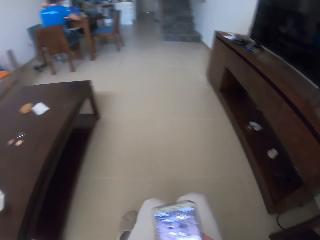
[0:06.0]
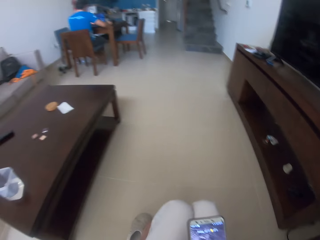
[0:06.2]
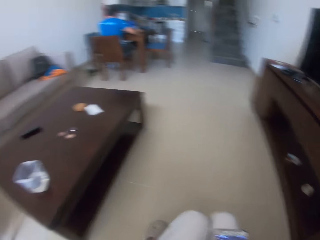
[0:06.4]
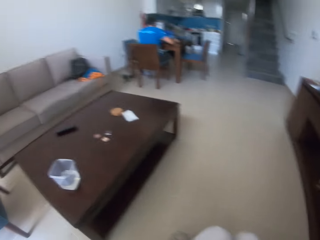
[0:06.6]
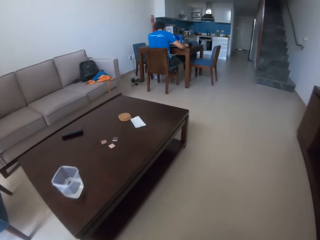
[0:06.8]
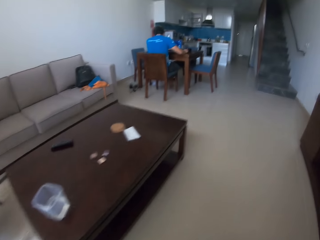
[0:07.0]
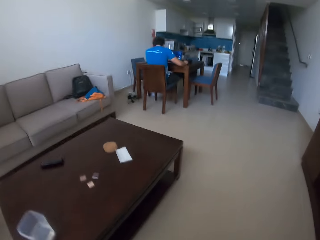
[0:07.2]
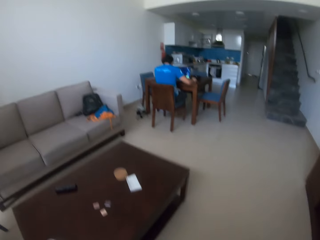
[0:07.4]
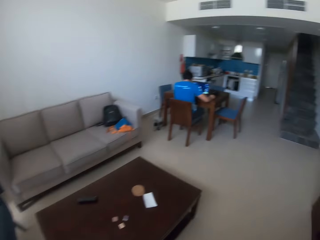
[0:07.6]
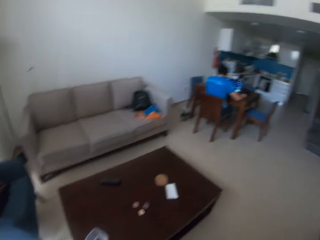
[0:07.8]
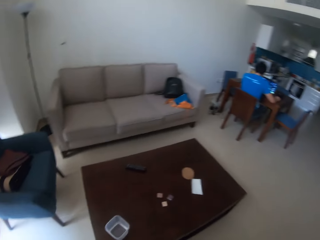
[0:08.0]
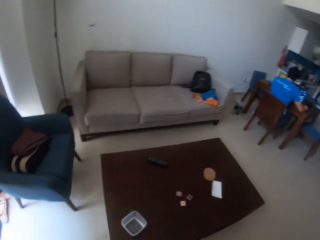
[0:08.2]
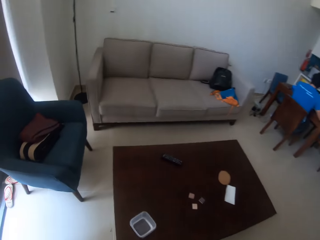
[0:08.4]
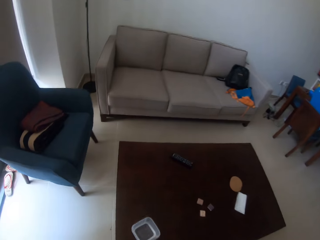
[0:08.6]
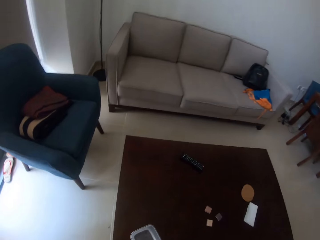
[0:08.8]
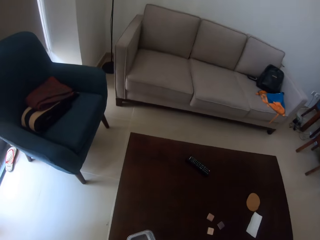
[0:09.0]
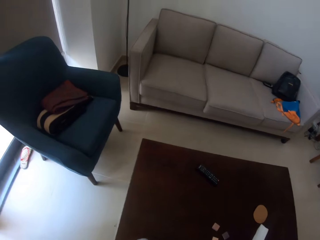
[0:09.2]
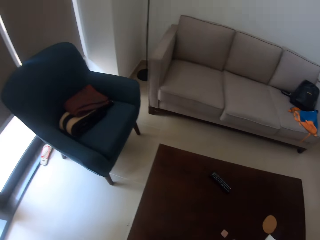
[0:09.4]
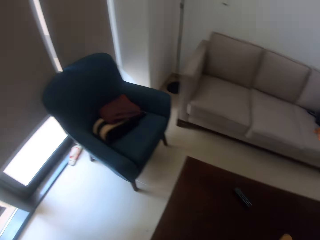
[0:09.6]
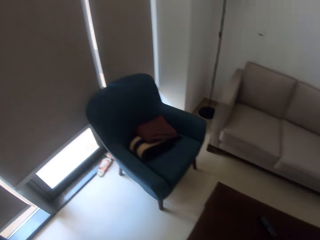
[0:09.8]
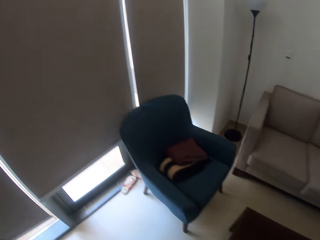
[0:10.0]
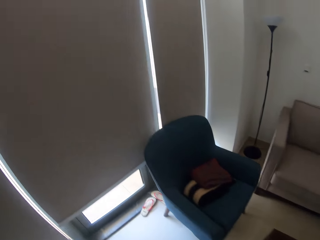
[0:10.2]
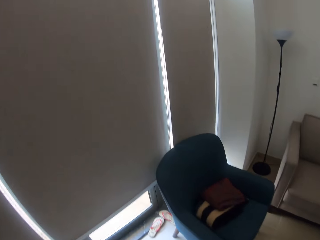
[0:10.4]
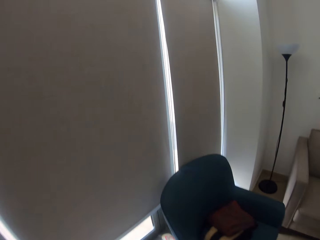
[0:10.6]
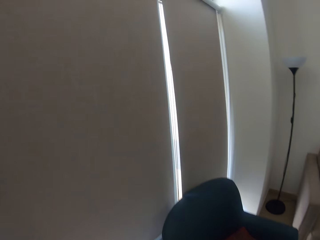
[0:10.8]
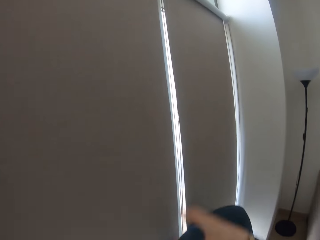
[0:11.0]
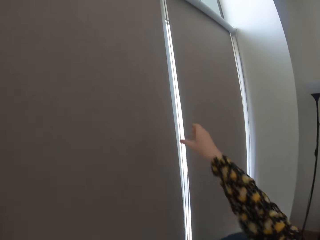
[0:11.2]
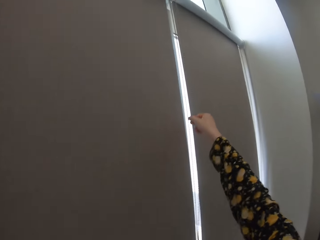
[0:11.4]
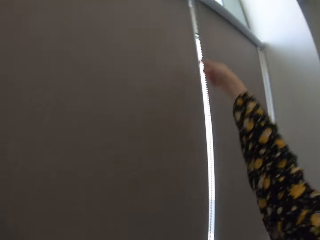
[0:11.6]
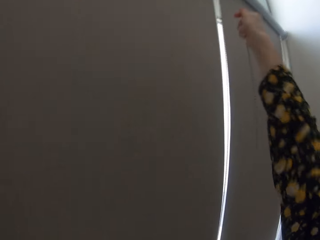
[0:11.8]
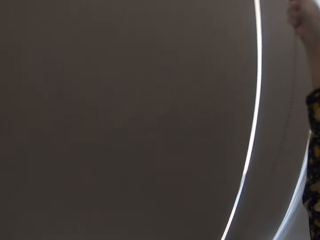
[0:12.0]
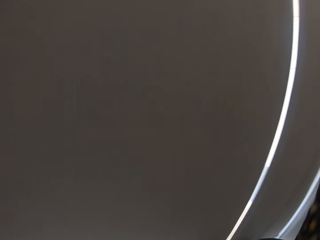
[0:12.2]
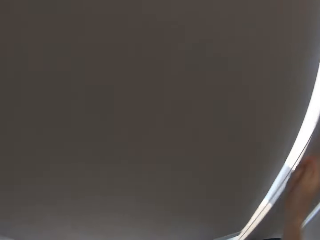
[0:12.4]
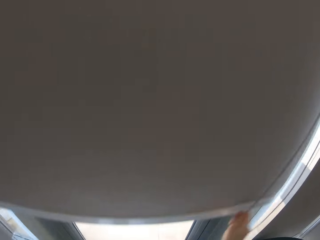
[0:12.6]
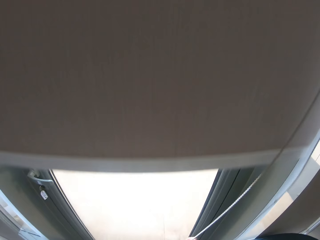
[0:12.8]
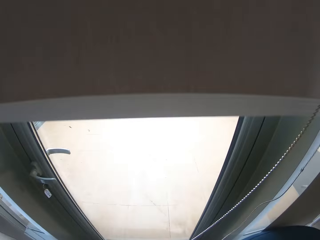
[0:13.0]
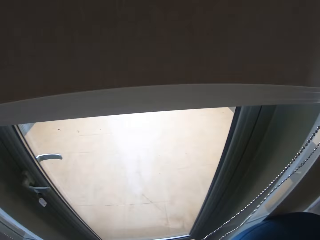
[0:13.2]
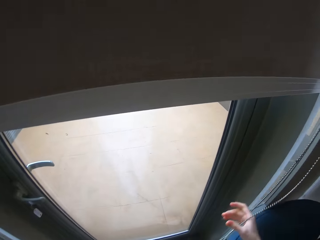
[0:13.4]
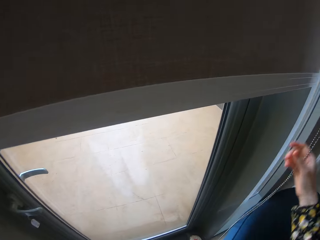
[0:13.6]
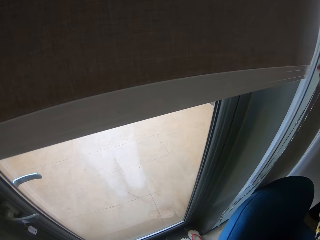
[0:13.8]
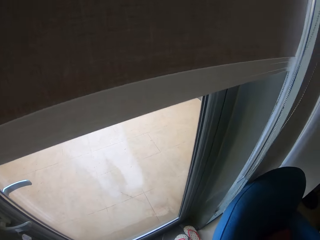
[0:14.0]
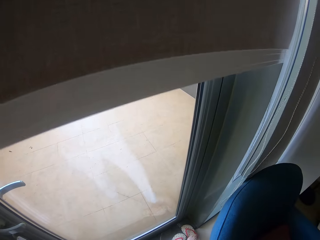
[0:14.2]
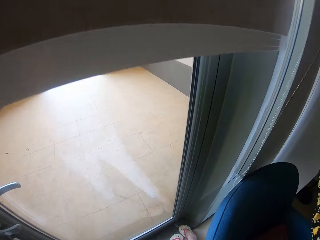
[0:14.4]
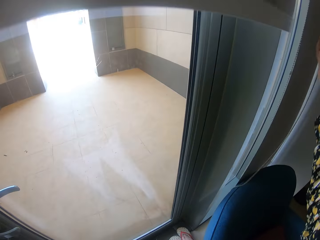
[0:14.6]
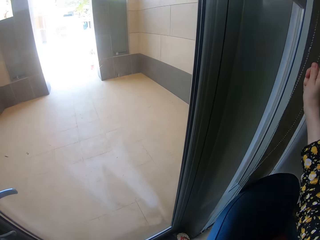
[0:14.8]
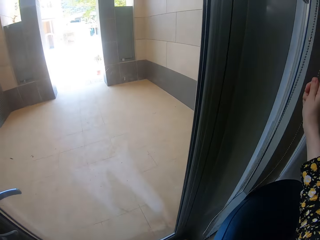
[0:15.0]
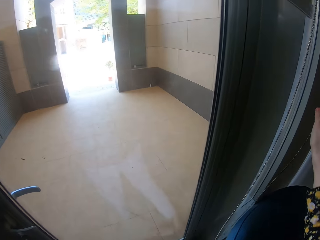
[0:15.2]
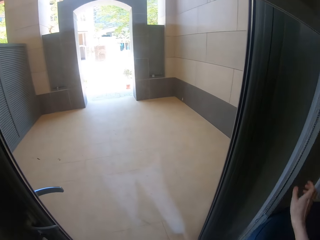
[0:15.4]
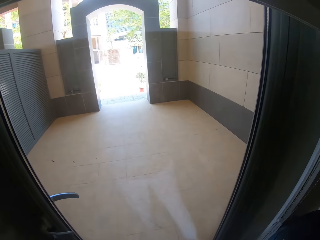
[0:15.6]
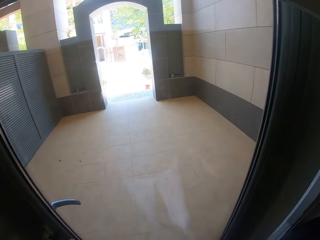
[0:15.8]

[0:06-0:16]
The camera wearer stands beside the table. They walk towards the curtain. They get up. They take a cup of water. They pull the curtain rope. They open the door curtain.

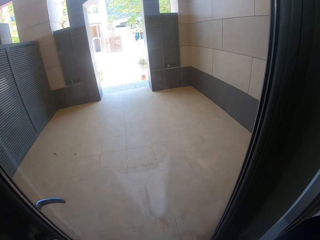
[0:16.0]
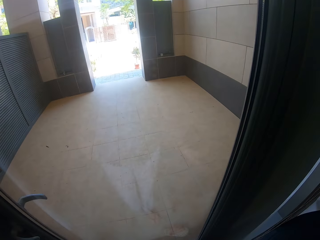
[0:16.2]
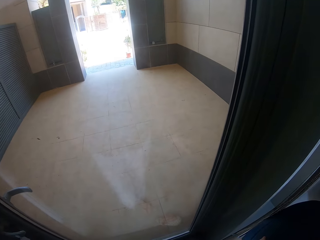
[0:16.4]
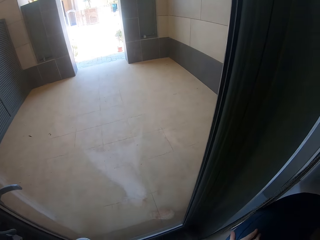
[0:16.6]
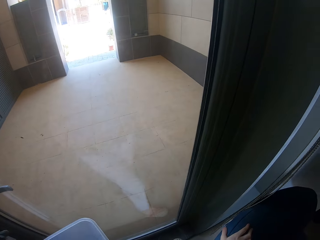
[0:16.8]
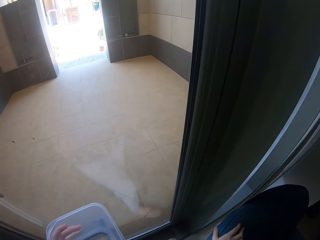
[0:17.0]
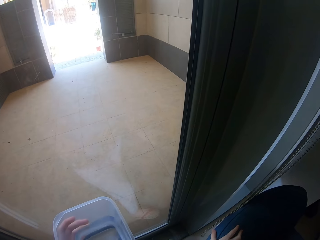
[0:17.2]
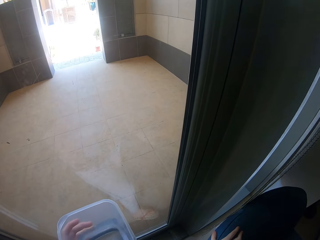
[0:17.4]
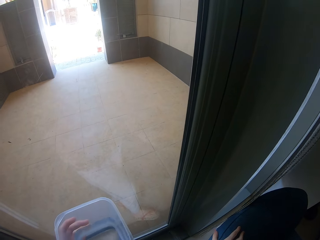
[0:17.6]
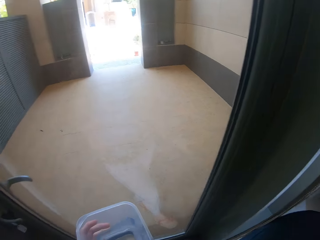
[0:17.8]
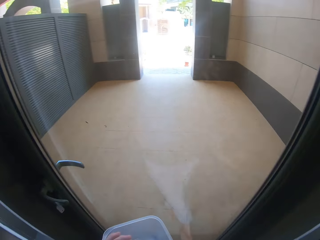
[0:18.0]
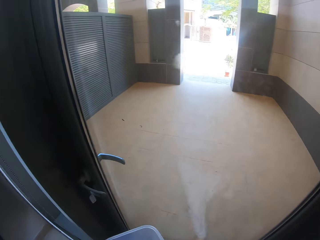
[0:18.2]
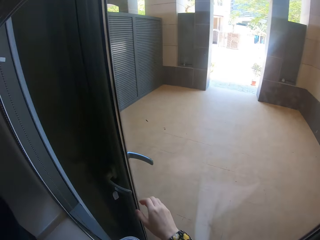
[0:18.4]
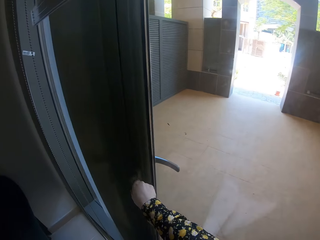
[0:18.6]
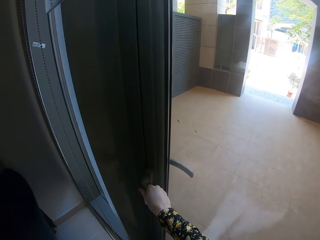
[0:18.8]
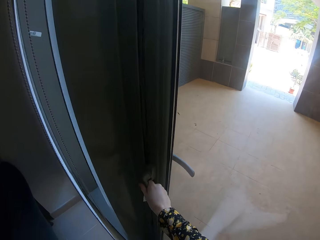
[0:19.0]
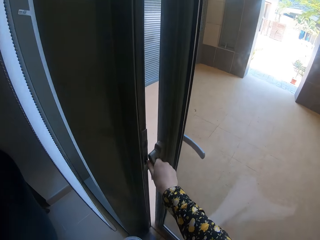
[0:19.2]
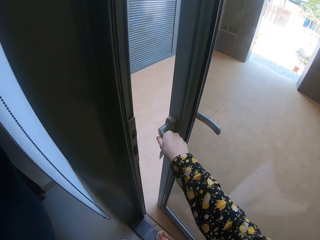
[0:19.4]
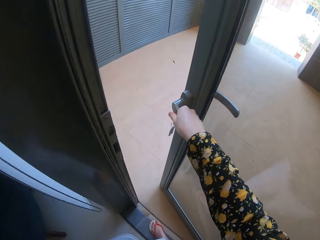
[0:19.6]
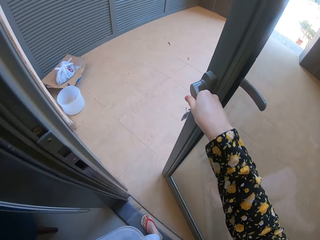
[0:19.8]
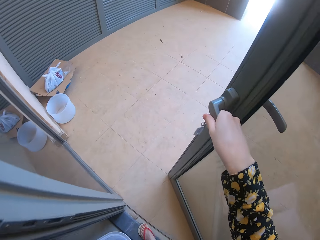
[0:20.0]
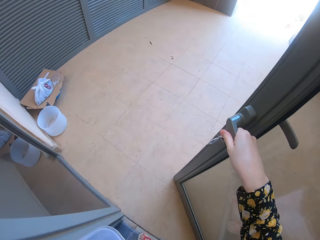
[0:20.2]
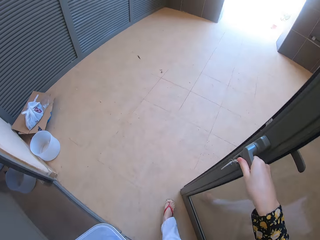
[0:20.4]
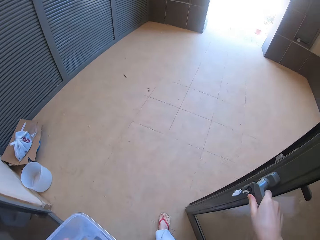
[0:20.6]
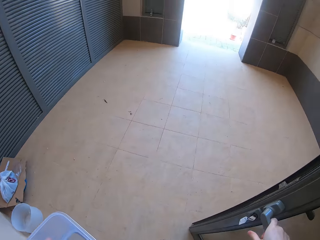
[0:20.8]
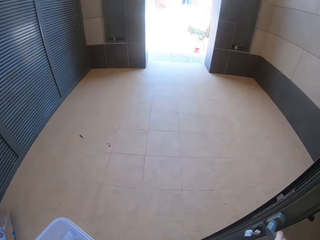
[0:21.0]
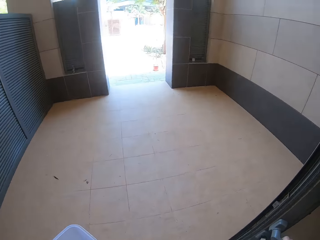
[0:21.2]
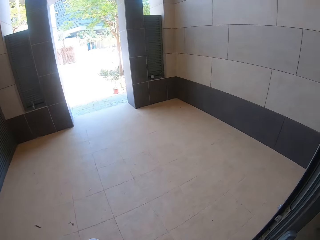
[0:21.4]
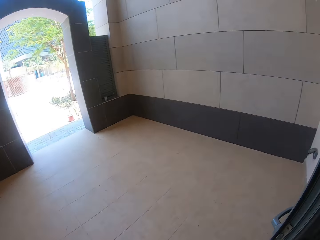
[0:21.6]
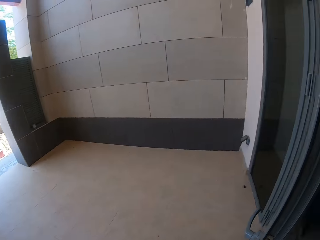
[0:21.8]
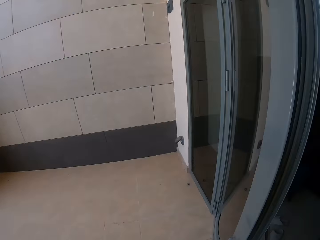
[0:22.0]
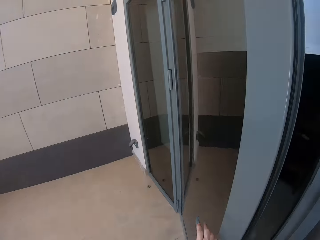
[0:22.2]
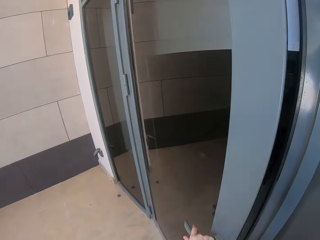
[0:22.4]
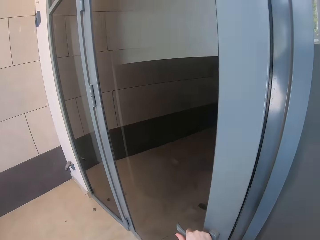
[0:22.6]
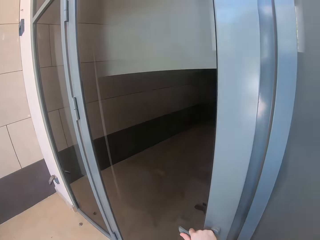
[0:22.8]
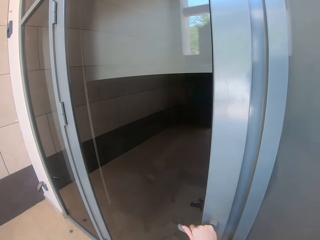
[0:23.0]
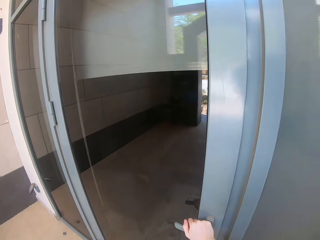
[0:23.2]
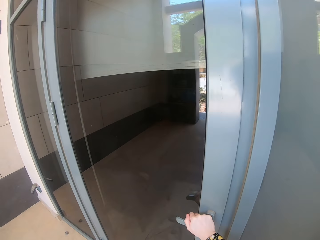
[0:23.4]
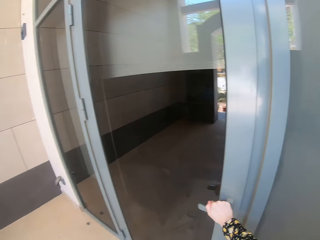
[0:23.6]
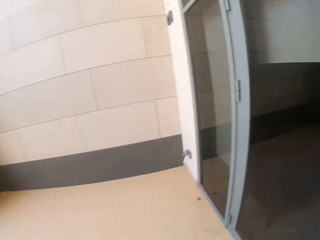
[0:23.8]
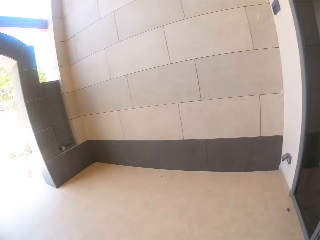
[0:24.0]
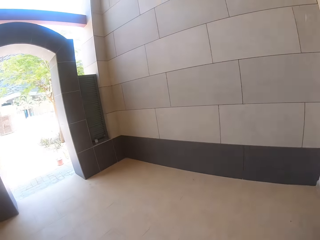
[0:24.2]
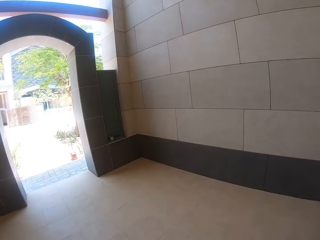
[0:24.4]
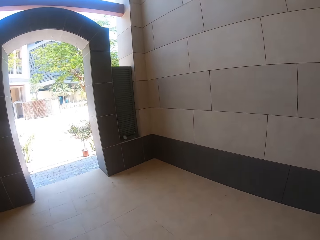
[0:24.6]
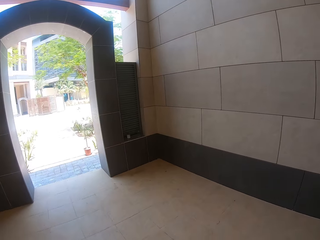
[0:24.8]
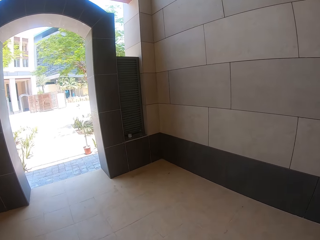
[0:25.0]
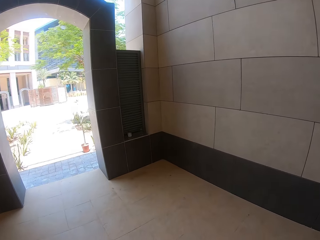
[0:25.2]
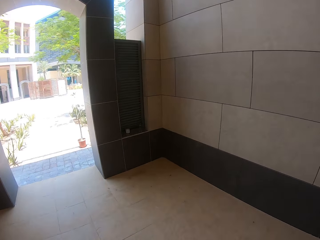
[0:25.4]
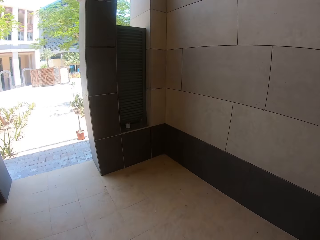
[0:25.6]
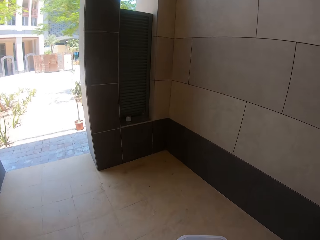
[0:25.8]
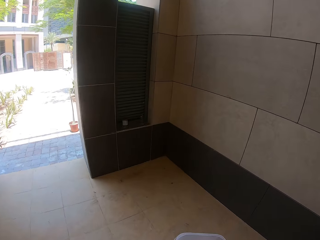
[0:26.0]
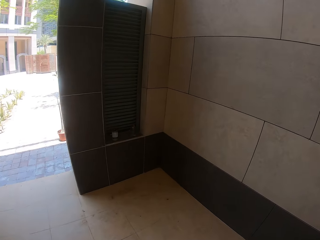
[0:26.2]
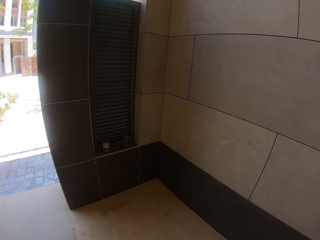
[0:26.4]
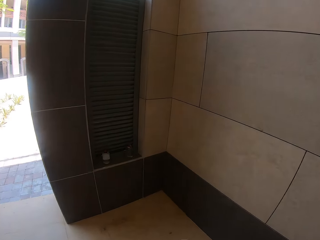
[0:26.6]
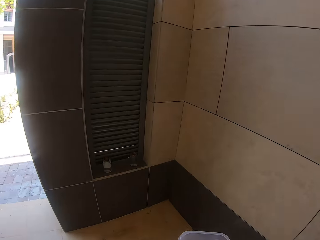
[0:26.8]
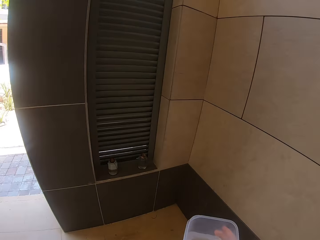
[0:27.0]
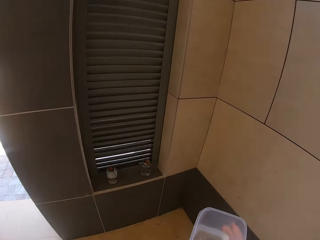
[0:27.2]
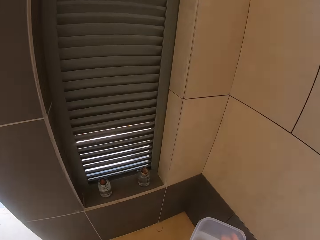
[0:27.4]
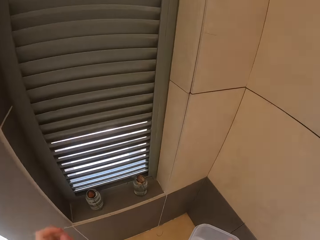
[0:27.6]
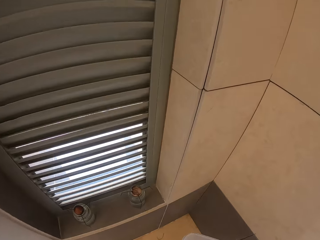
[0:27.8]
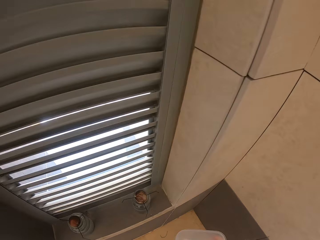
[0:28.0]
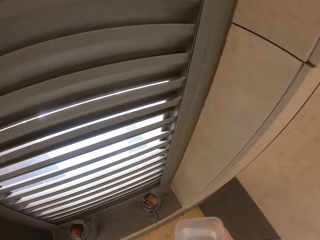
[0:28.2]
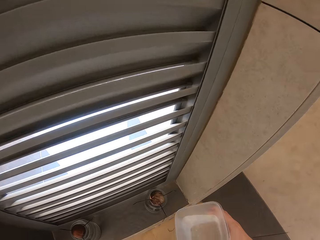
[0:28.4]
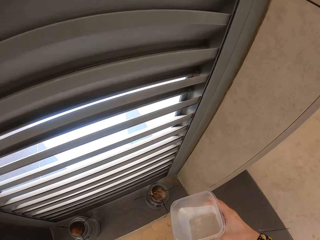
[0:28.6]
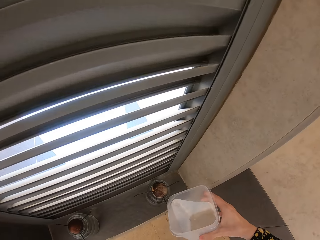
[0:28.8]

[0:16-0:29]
The camera wearer holds the container. They open the door. They walk out of the room. They close the door. They walk away from the door.
